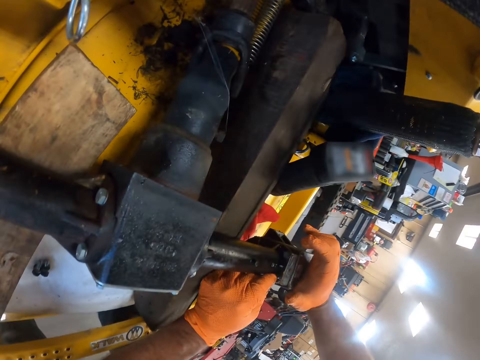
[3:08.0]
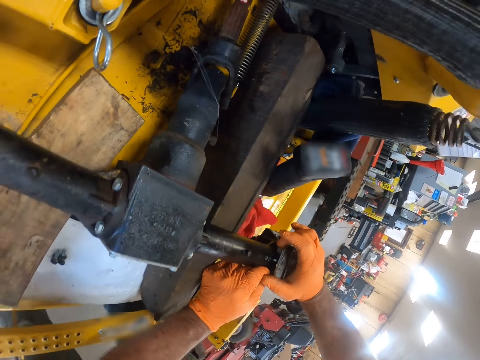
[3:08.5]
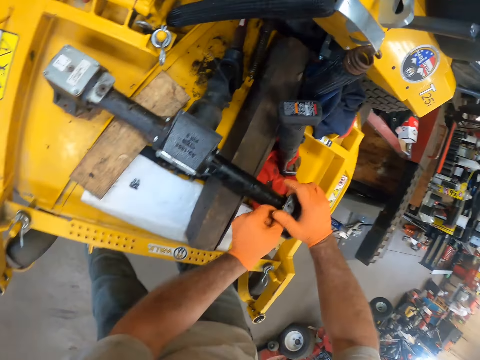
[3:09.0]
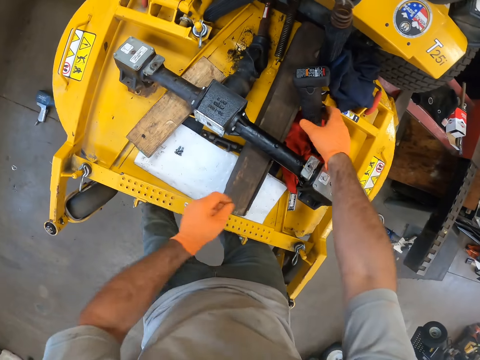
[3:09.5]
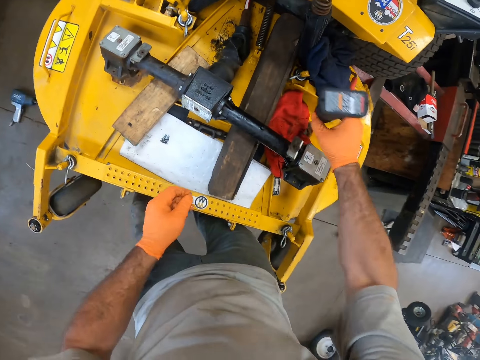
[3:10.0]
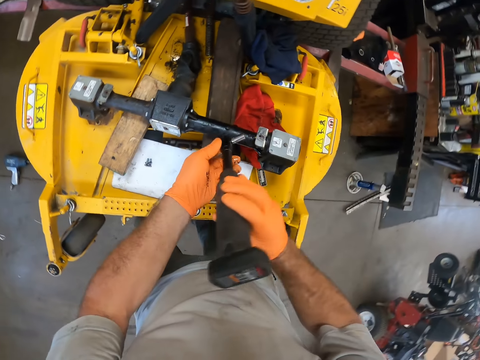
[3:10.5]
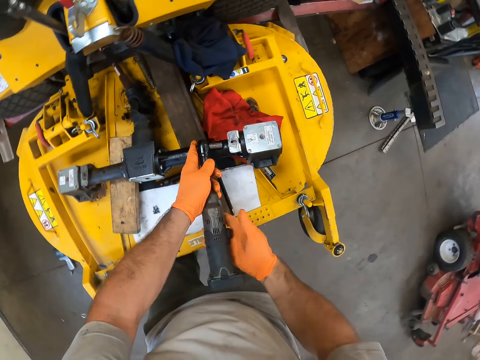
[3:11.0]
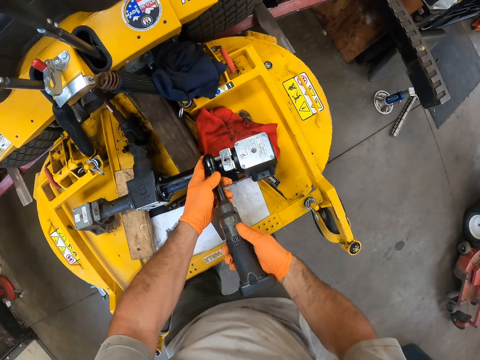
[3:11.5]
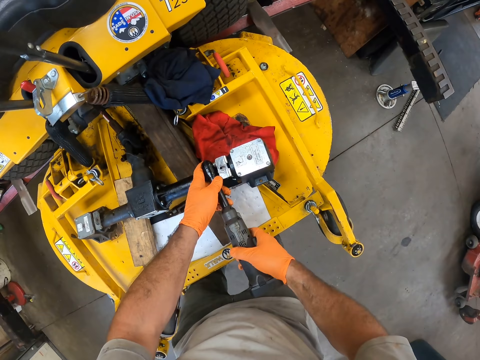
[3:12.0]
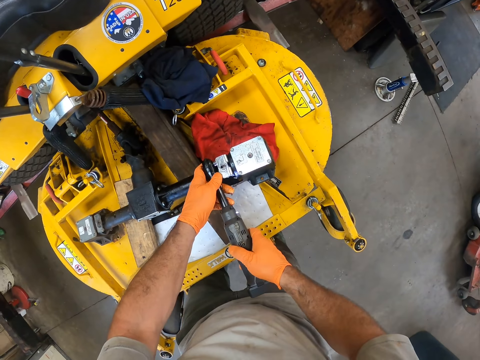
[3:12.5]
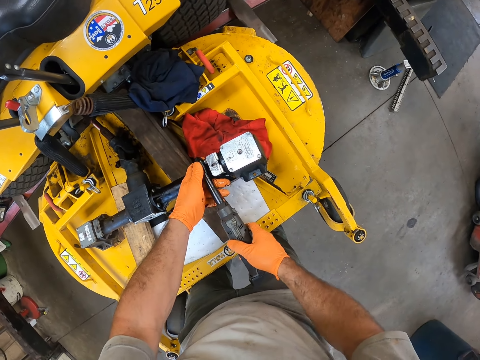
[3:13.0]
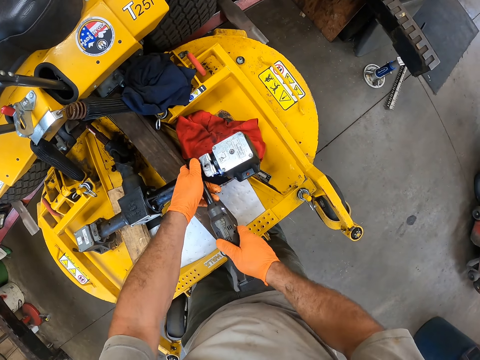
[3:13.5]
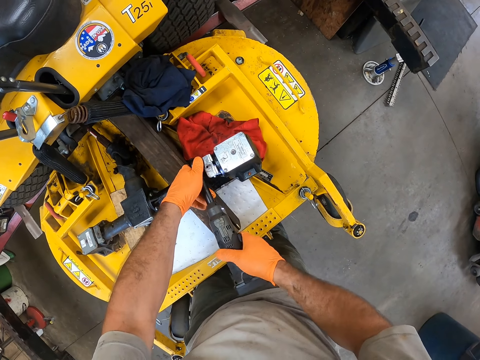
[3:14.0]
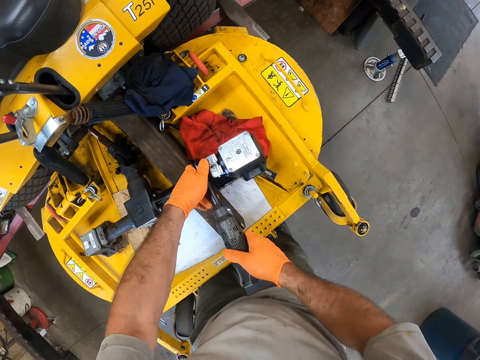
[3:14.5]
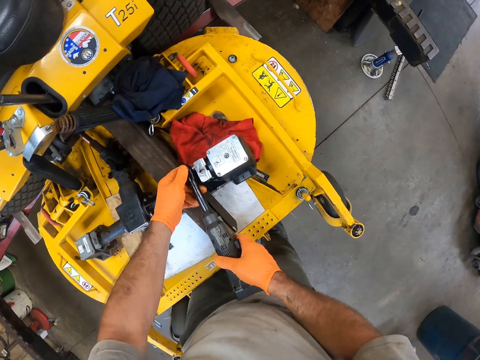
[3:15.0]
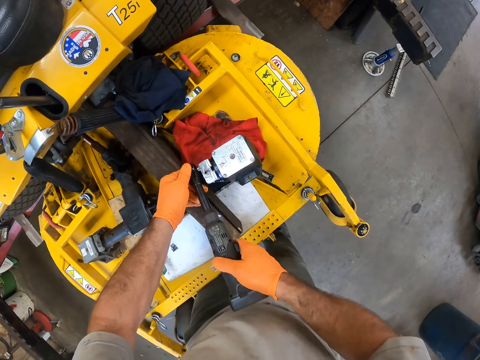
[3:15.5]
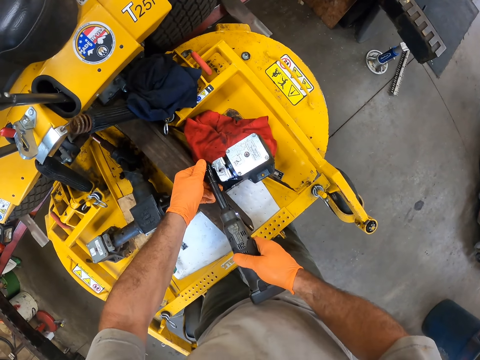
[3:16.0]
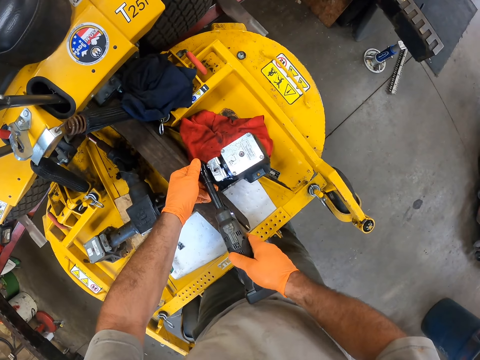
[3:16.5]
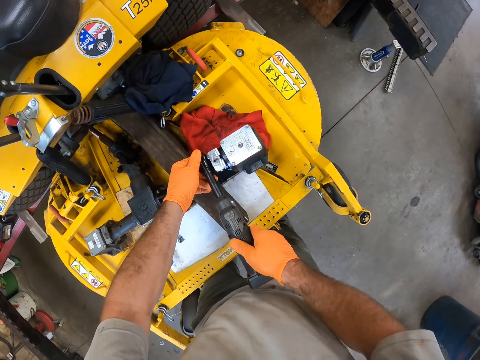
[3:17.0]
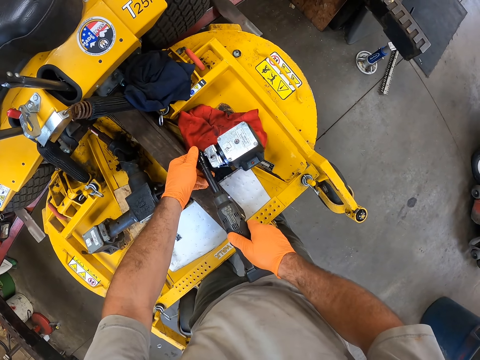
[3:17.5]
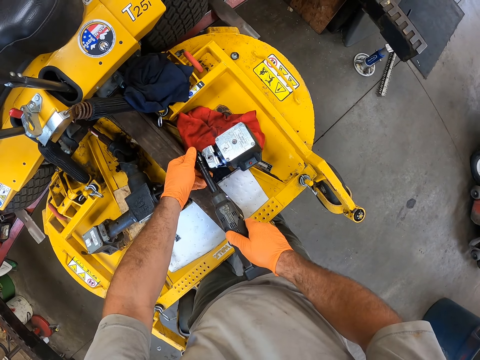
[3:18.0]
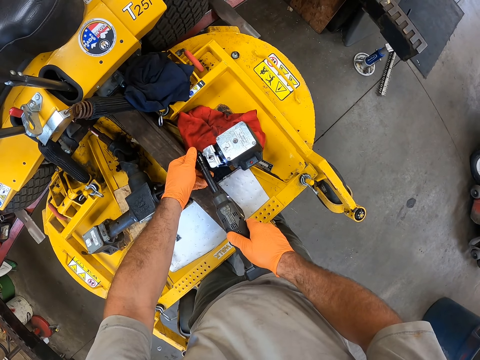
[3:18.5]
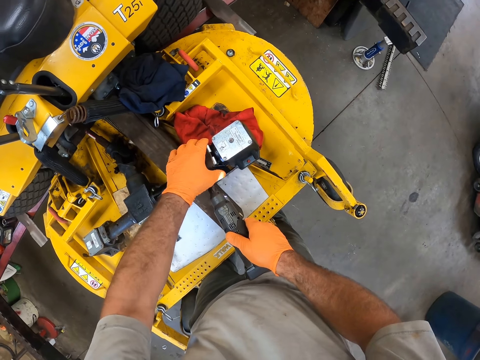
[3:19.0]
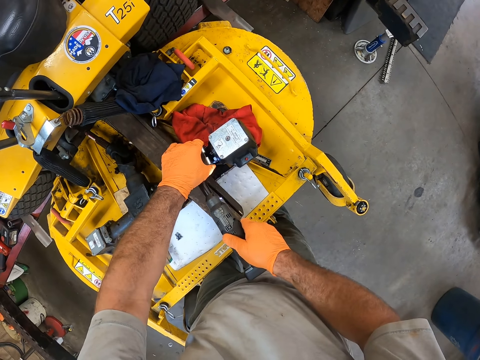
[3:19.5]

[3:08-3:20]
The camera wearer picks up the electric wrench with his right hand. He loosens a bolt from the lawn mower with the wrench in his hand.

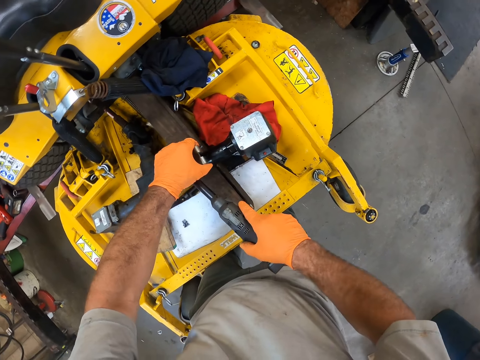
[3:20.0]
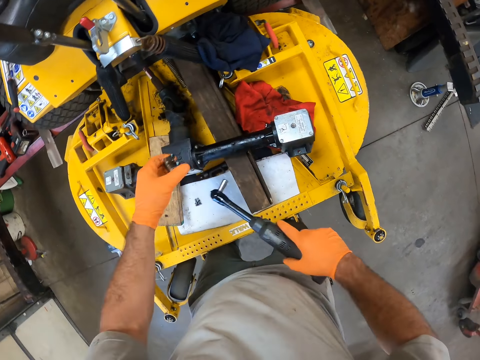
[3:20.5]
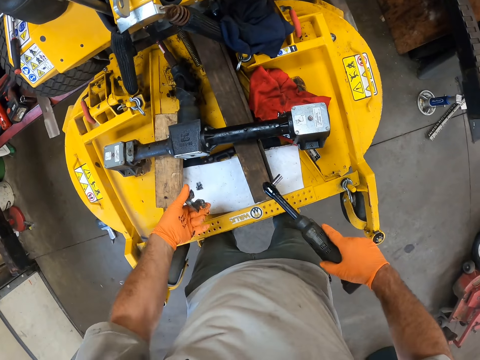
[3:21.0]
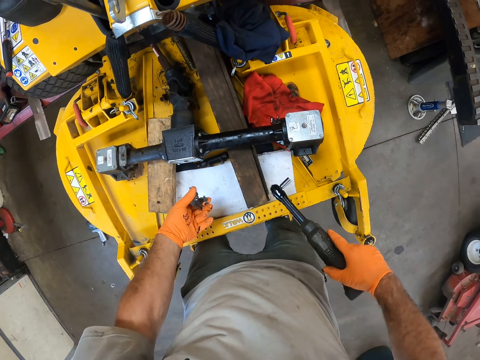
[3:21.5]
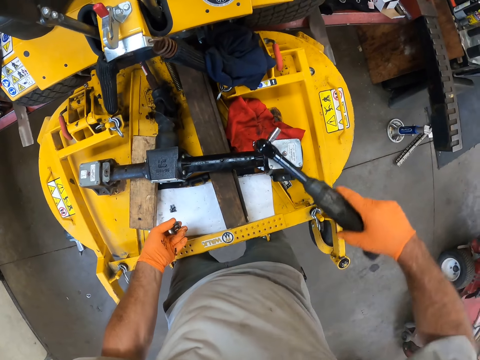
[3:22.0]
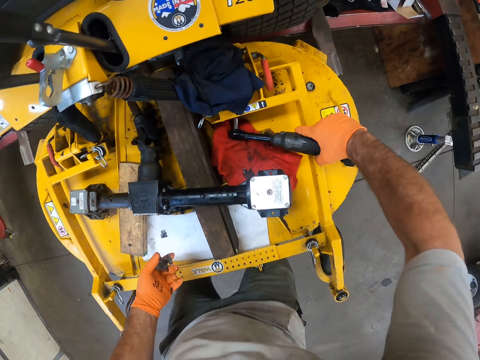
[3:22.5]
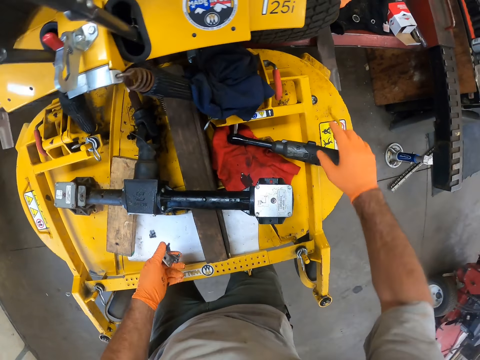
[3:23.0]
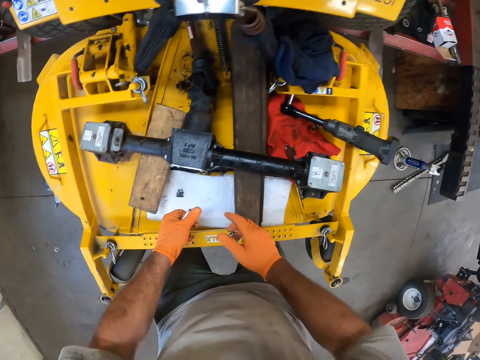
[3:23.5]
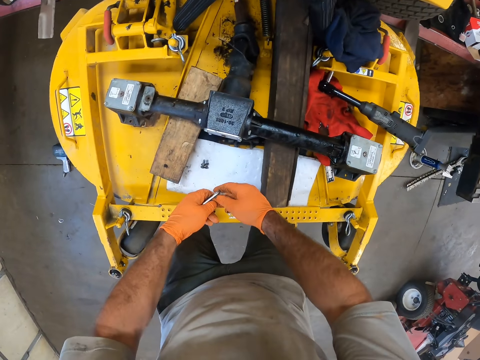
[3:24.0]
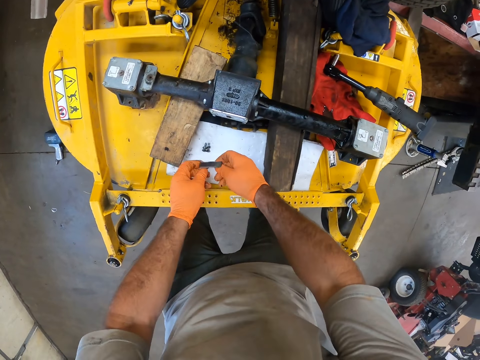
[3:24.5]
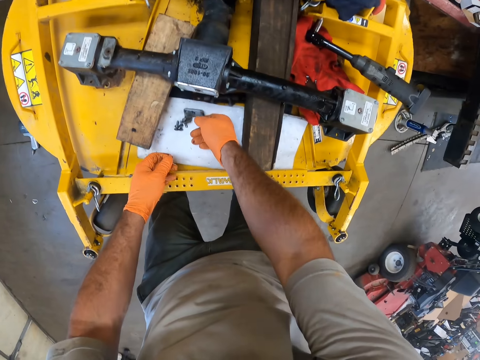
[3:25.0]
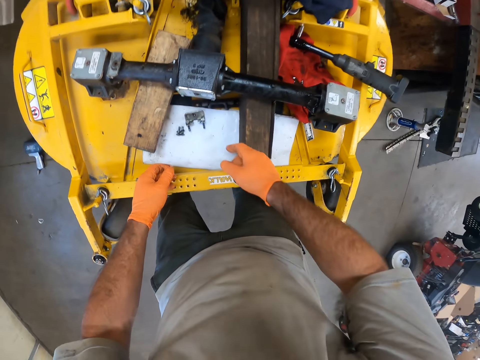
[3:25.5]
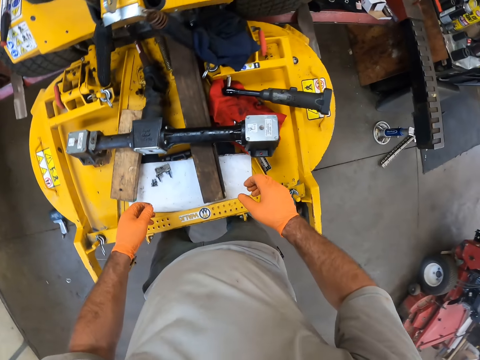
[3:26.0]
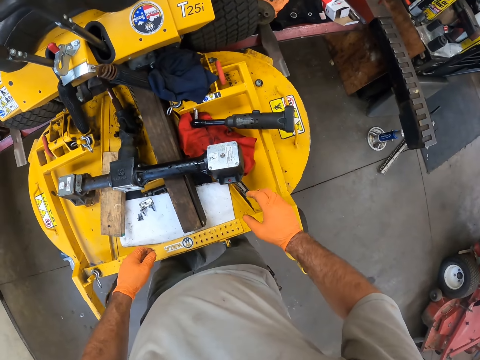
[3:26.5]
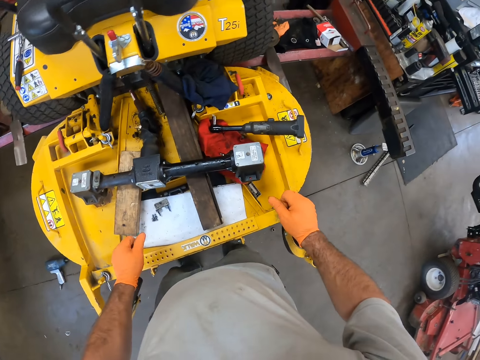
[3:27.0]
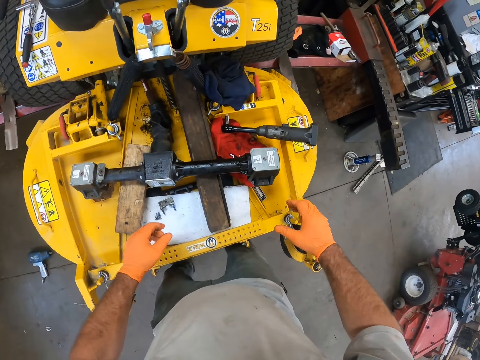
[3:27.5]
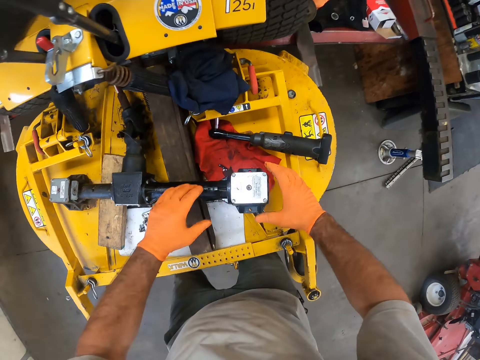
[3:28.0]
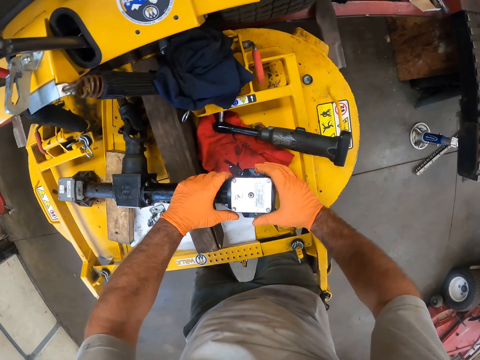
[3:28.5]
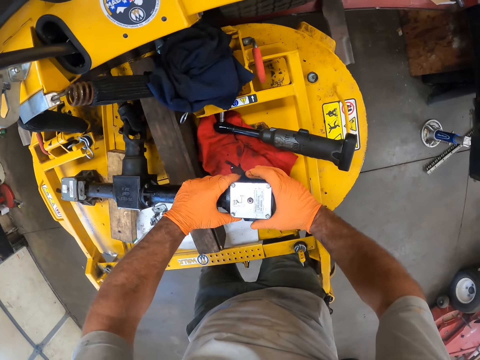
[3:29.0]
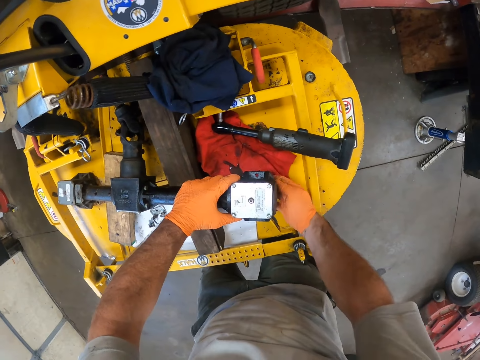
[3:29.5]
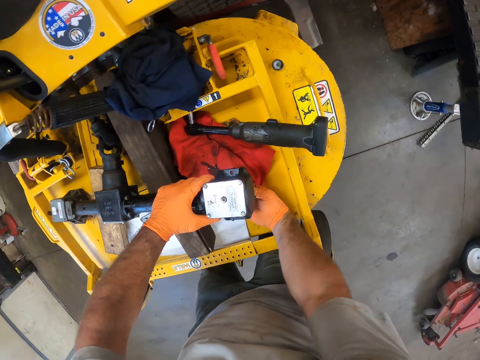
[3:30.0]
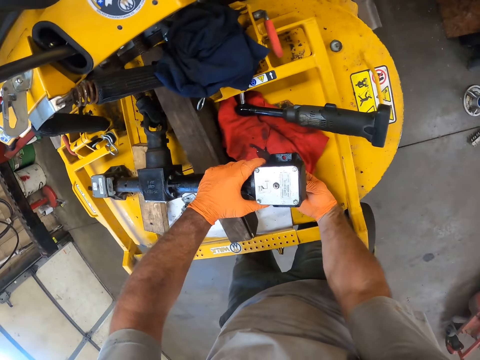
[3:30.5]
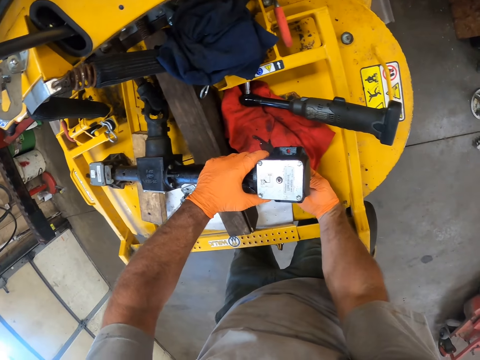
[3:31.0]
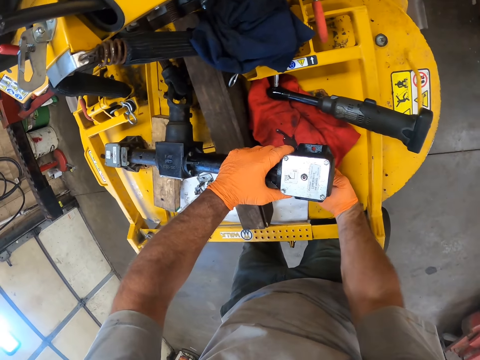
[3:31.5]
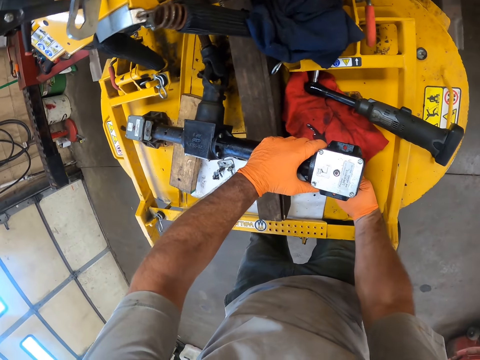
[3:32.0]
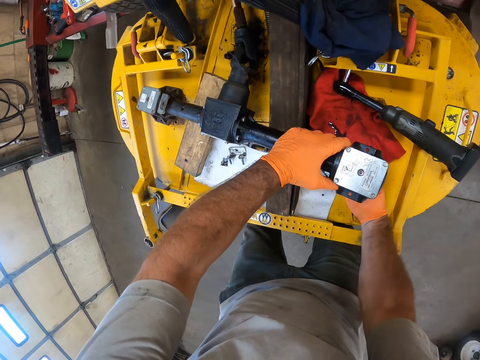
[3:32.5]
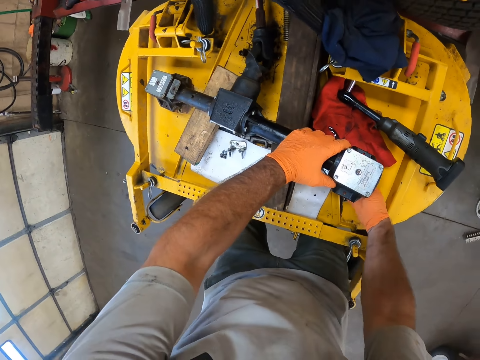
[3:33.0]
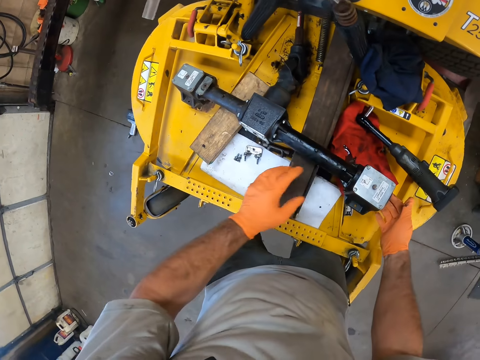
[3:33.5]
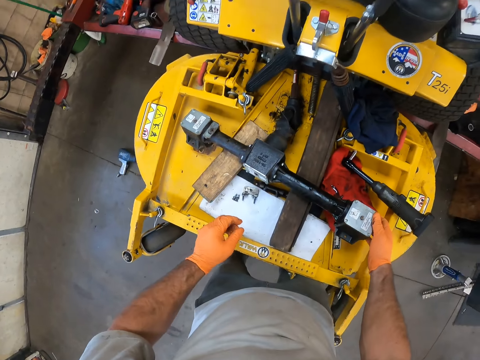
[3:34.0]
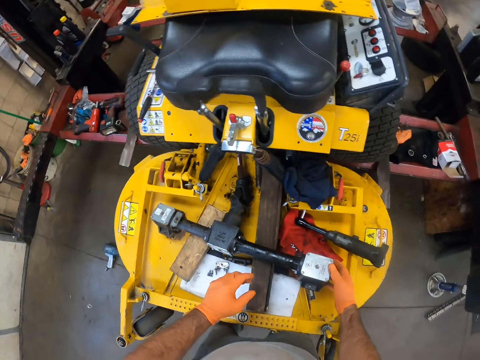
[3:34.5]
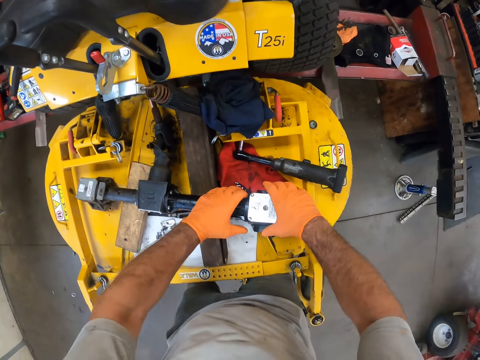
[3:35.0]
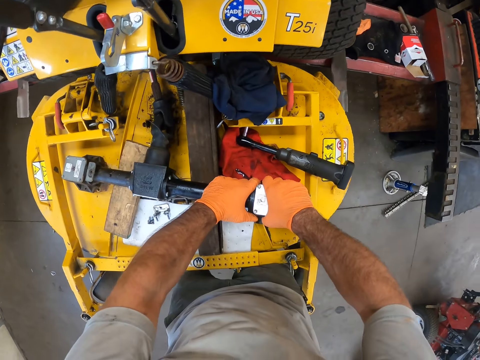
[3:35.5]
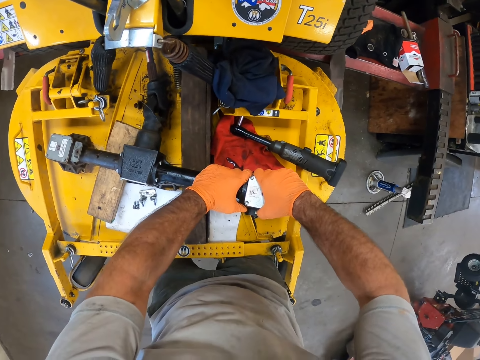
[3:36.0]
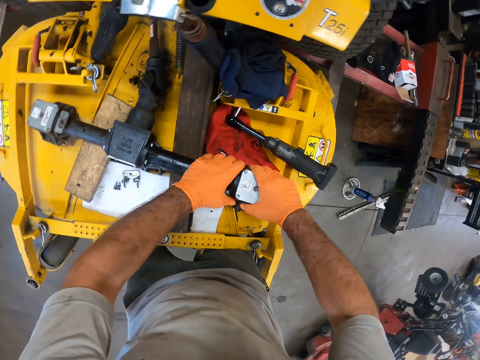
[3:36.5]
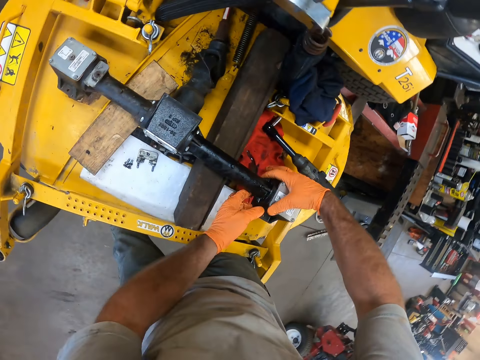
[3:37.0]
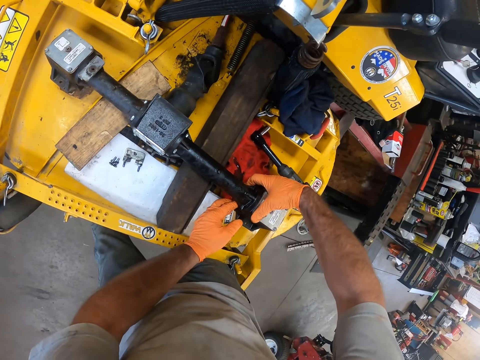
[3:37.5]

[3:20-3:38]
The camera wearer removes a component on the lawn mower. He removes a bolt from the socket wrench. He puts the bolt on the lawn mower. He places the electric wrench on the lawn mower with his right hand. He holds something. He places the component on the lawn mower with his right hand. He removes a nut from the lawn mower differential. He fixes the lawn mower differential.
